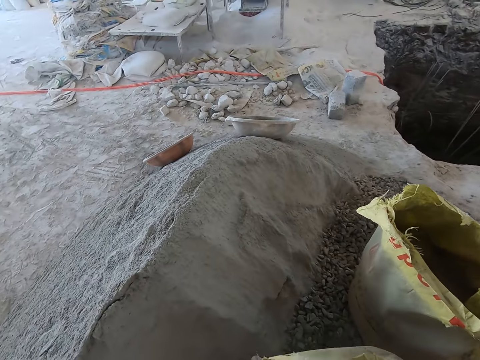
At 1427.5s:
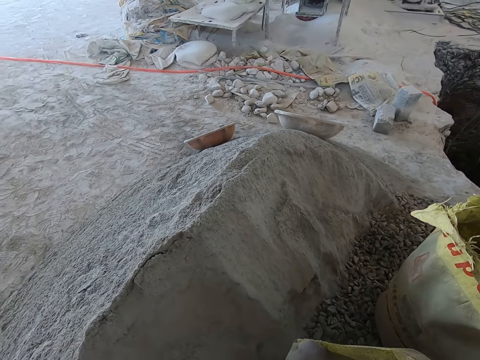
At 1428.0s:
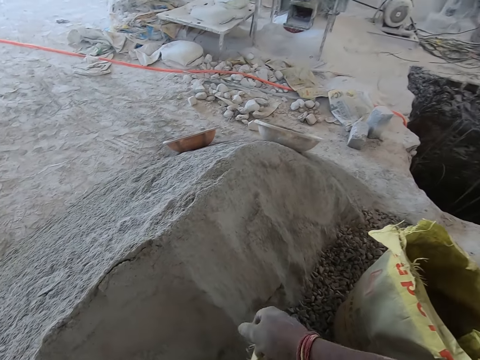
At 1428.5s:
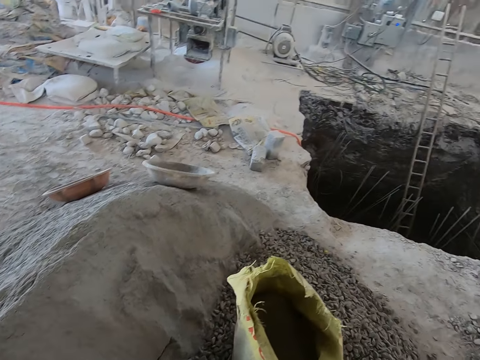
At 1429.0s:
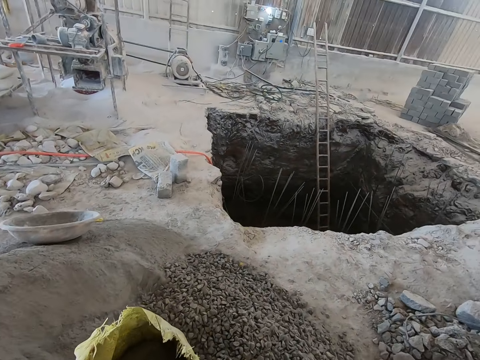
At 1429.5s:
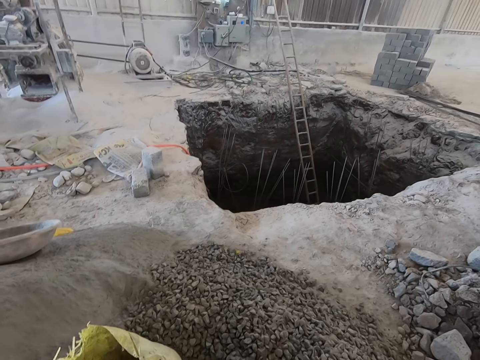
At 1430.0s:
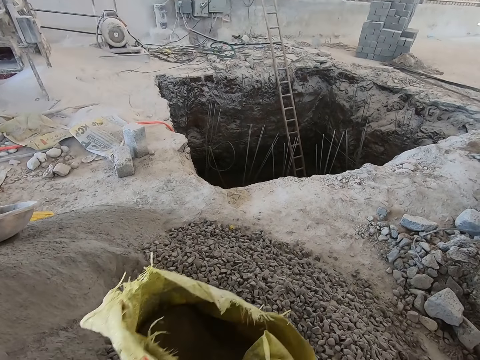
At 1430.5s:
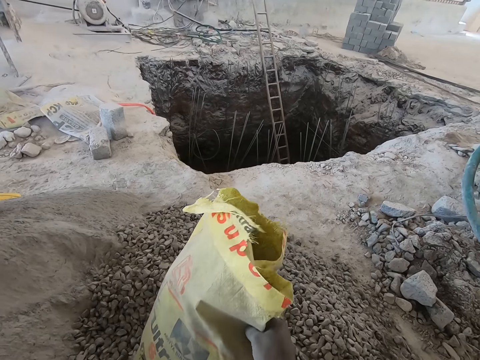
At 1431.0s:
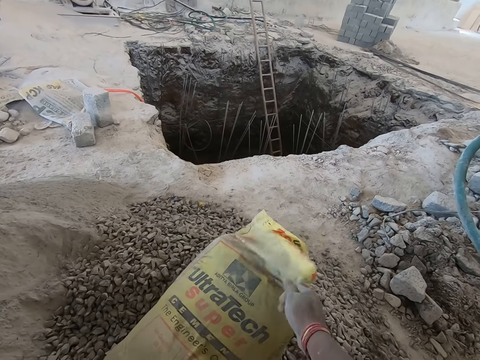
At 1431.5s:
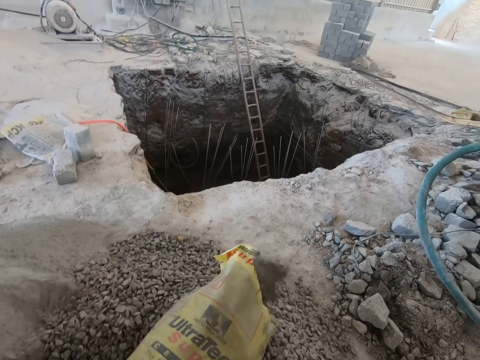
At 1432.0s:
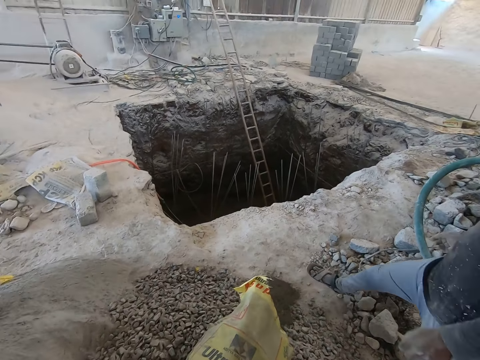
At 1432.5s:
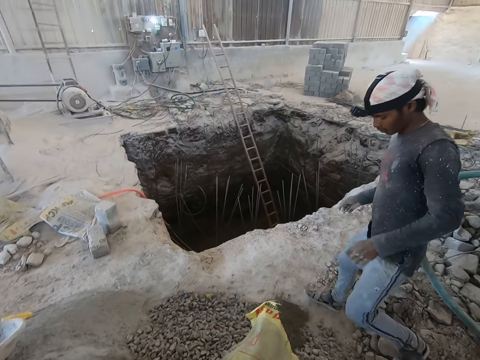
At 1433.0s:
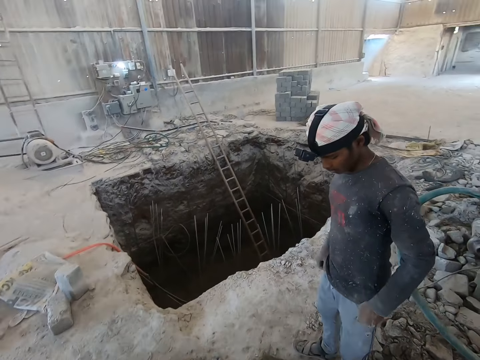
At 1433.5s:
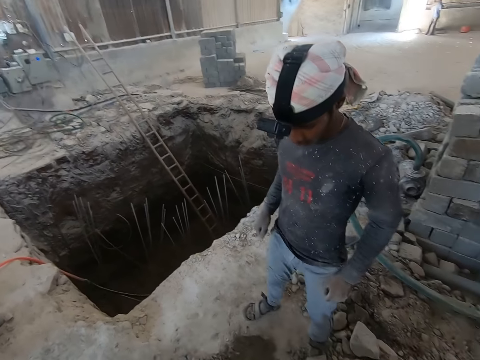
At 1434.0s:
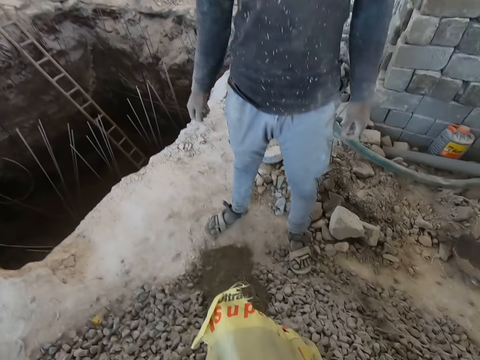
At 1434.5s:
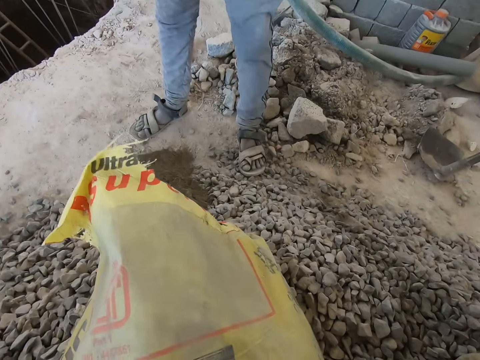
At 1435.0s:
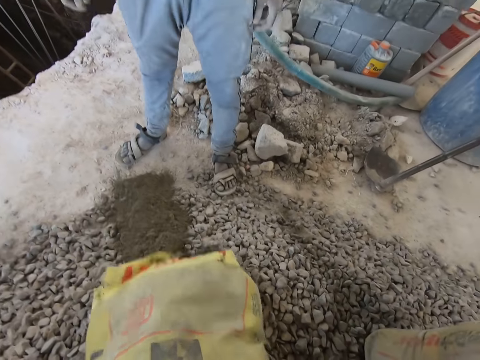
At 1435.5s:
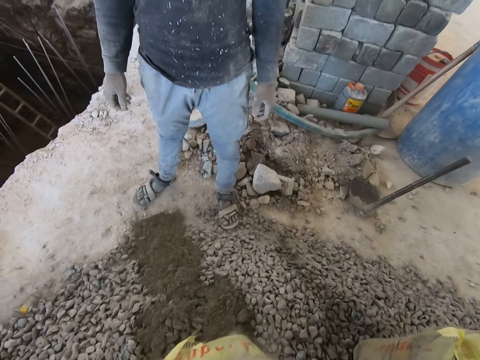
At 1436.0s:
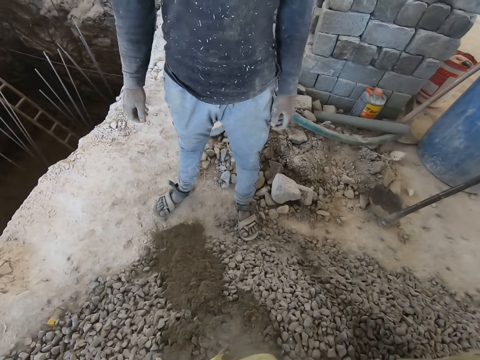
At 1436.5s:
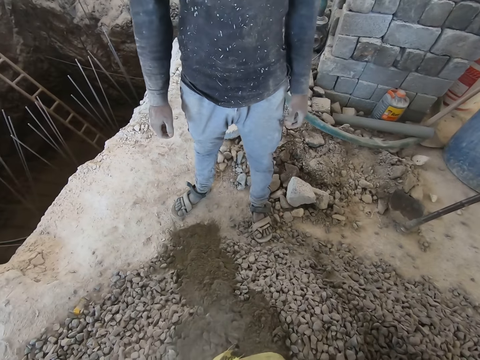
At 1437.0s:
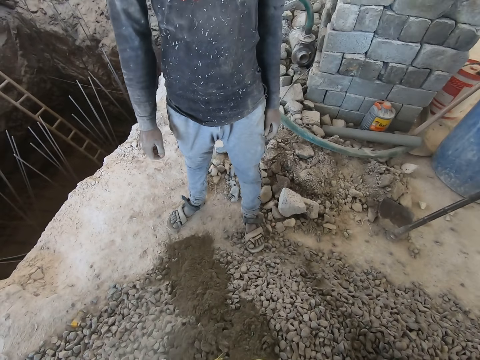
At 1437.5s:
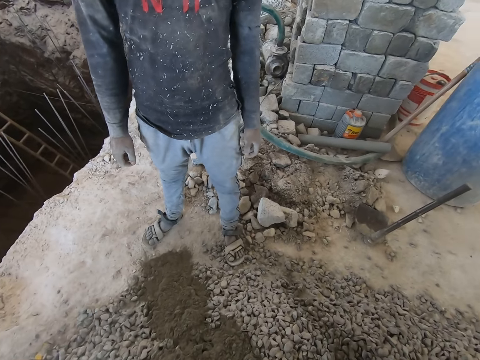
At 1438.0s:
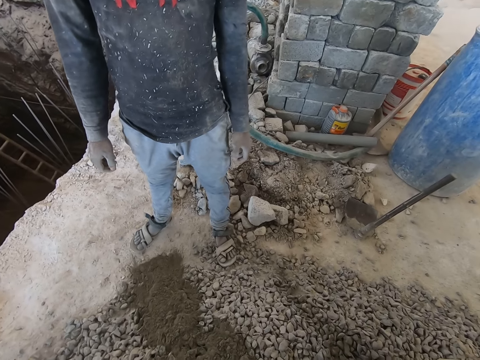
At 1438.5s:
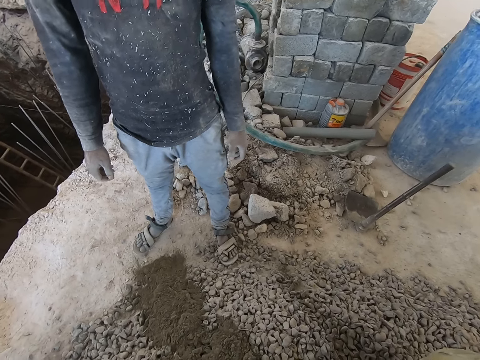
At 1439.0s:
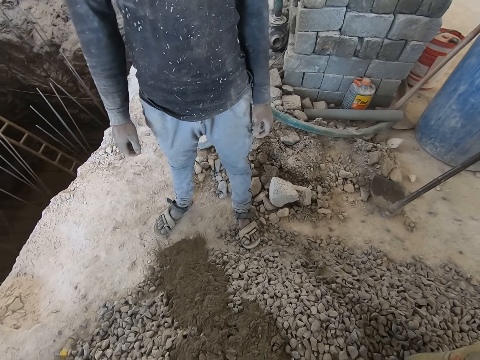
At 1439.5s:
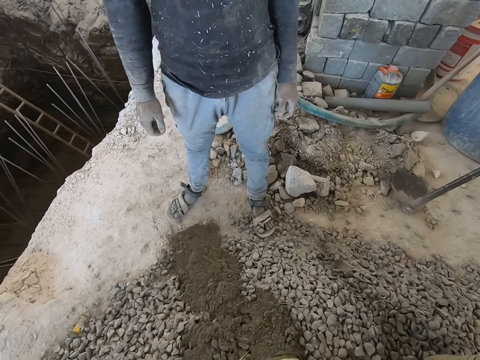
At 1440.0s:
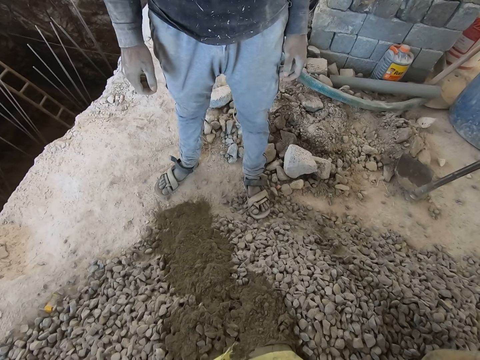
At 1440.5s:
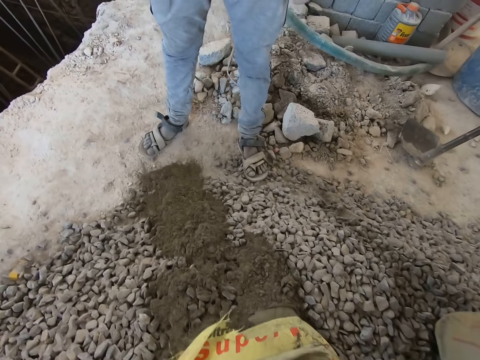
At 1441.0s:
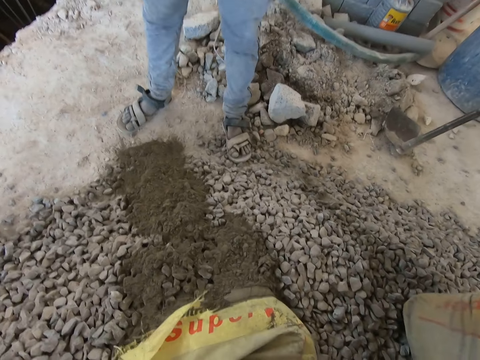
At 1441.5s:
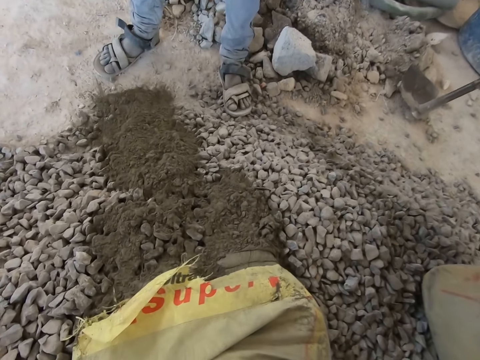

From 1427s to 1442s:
The camera wearer pushes a bag of cement to the ground with his right hand. He pours the cement from the bag to some gravel on the ground with his hands.

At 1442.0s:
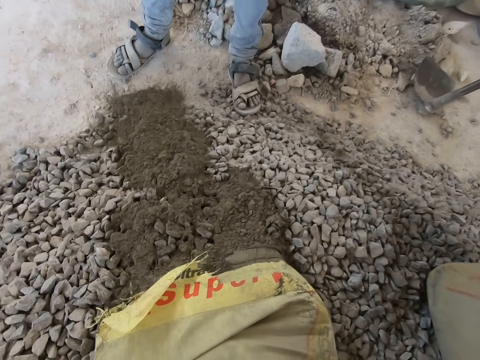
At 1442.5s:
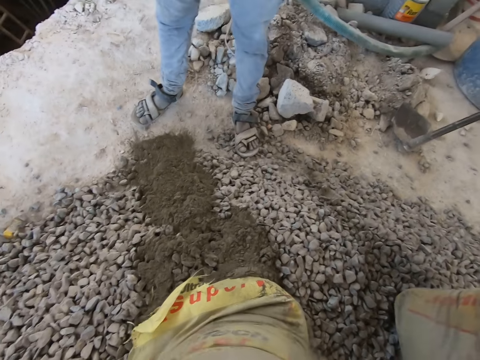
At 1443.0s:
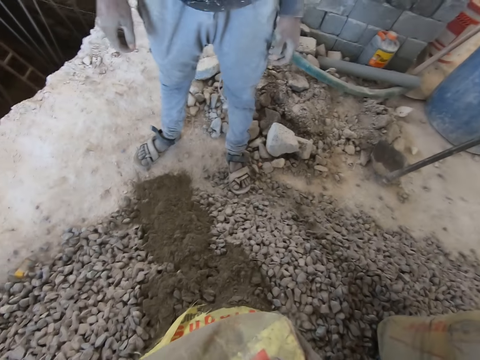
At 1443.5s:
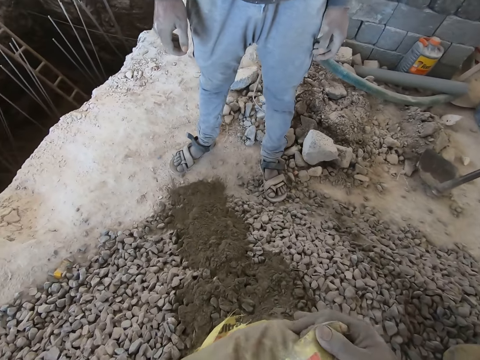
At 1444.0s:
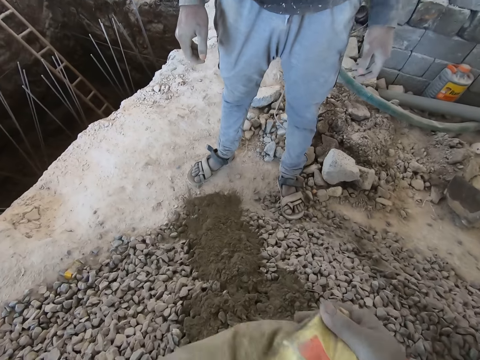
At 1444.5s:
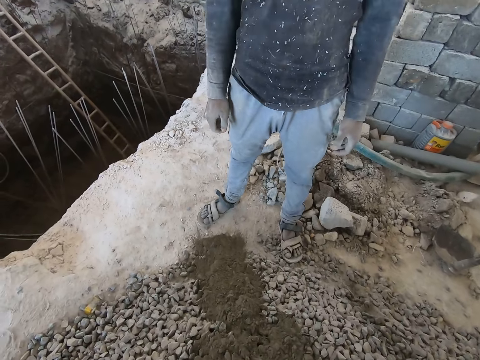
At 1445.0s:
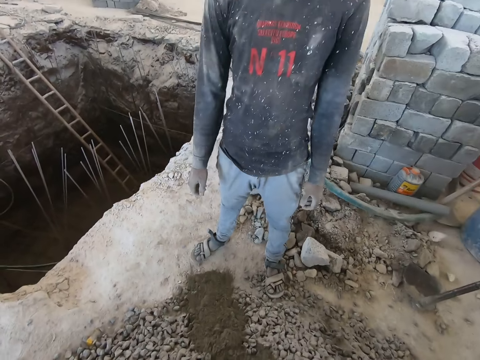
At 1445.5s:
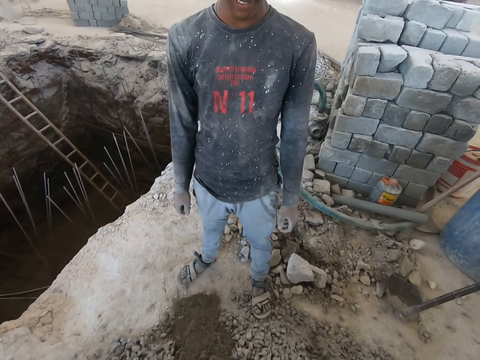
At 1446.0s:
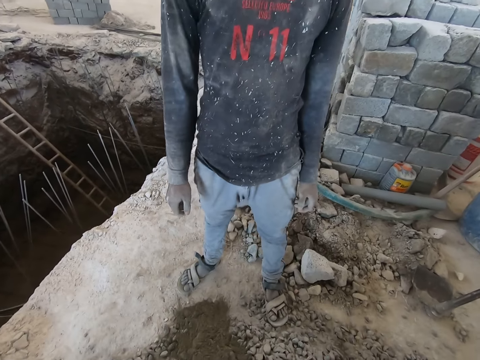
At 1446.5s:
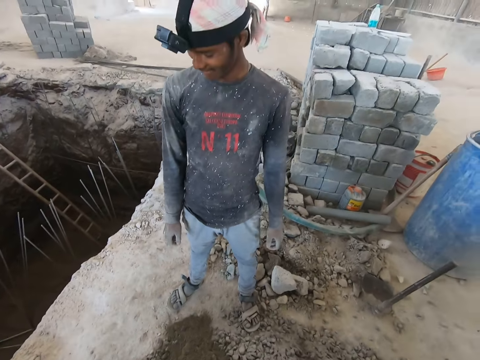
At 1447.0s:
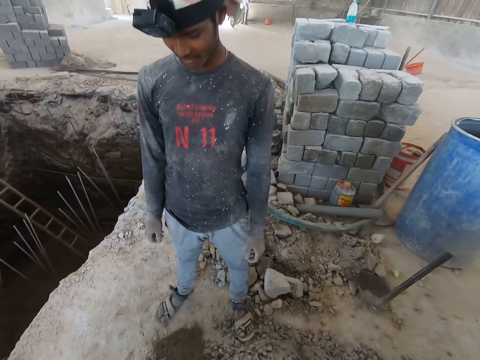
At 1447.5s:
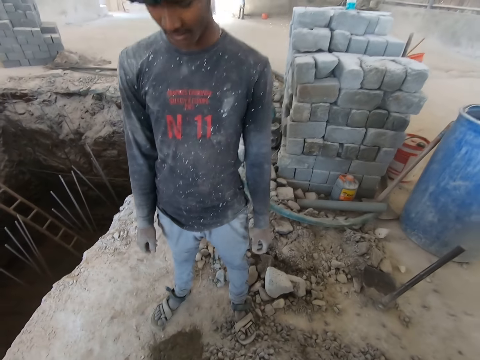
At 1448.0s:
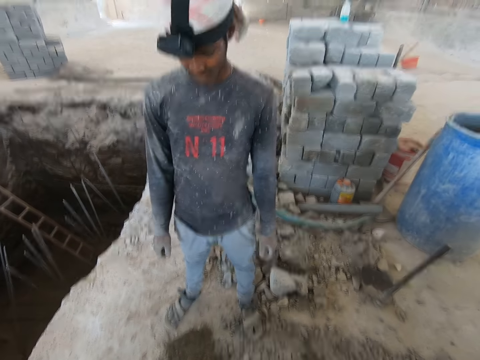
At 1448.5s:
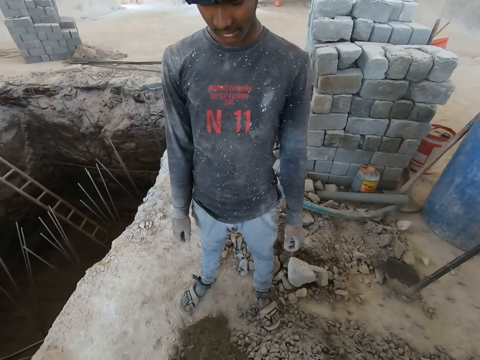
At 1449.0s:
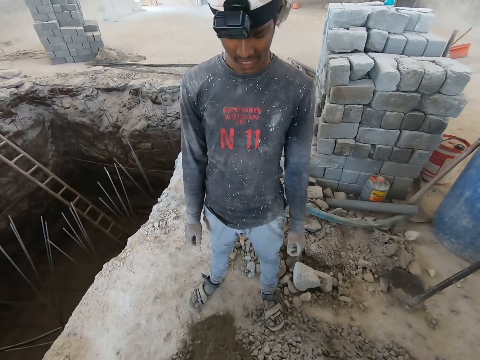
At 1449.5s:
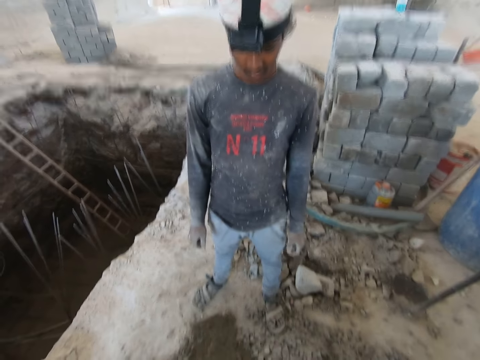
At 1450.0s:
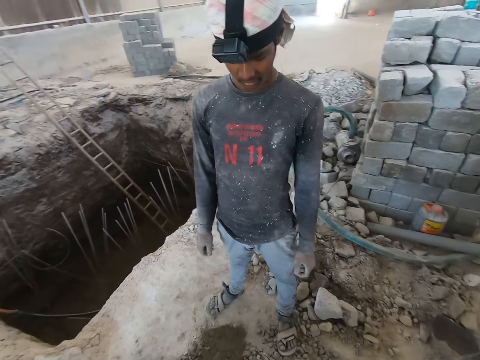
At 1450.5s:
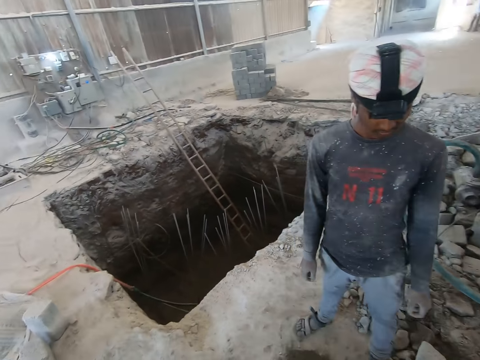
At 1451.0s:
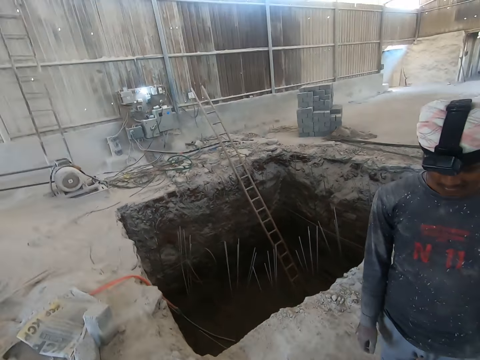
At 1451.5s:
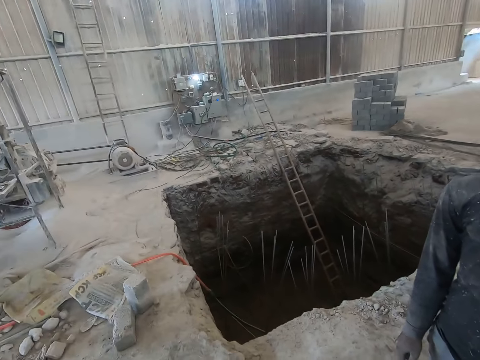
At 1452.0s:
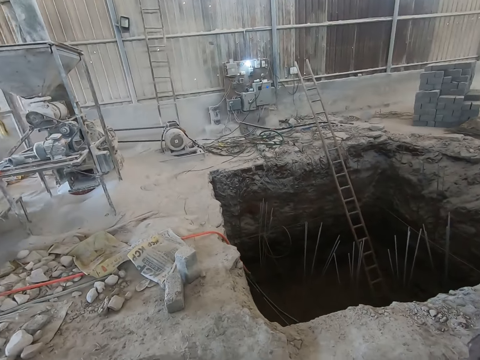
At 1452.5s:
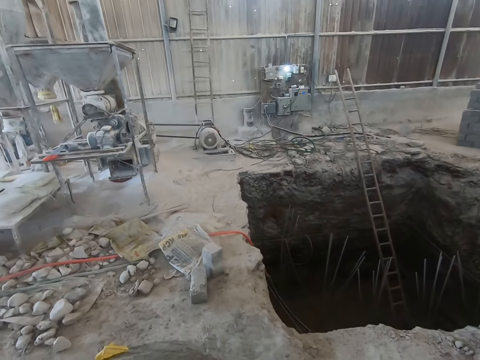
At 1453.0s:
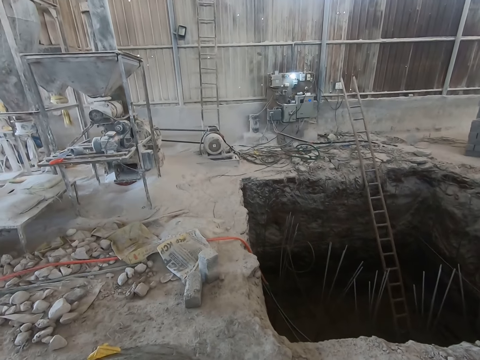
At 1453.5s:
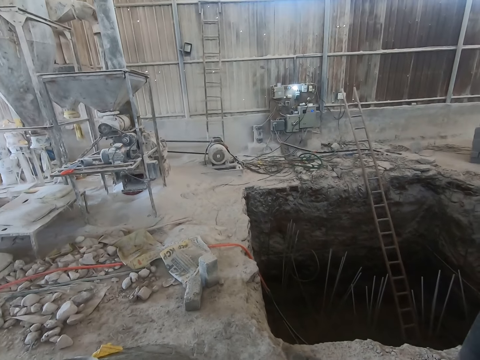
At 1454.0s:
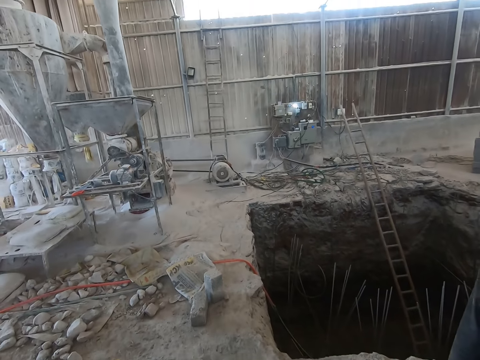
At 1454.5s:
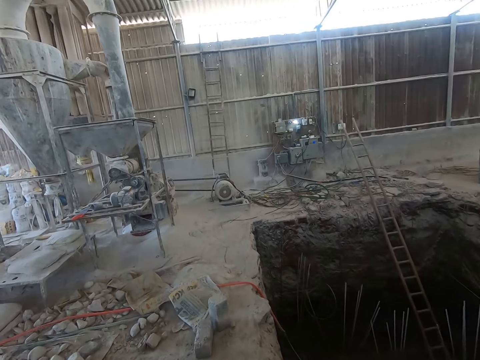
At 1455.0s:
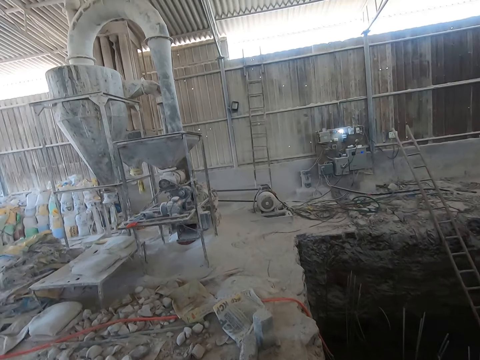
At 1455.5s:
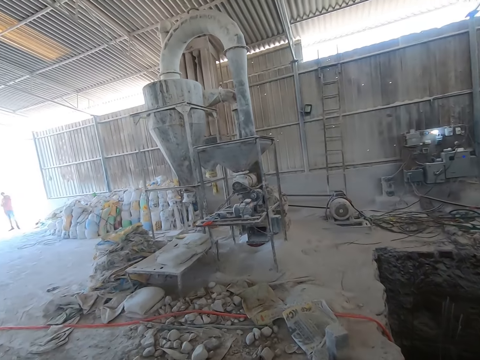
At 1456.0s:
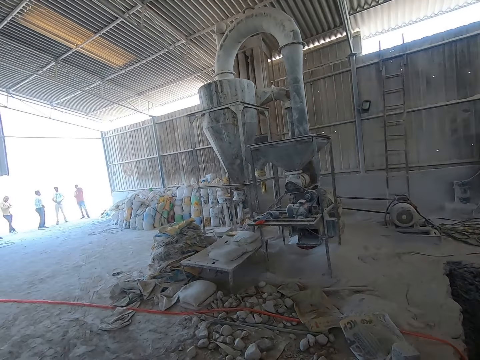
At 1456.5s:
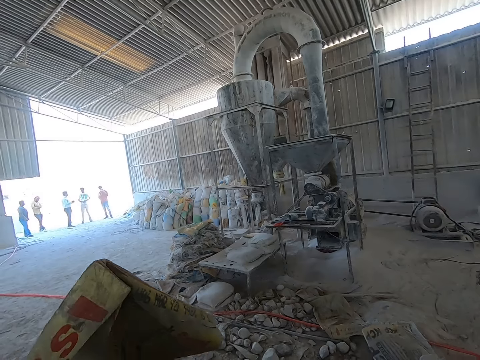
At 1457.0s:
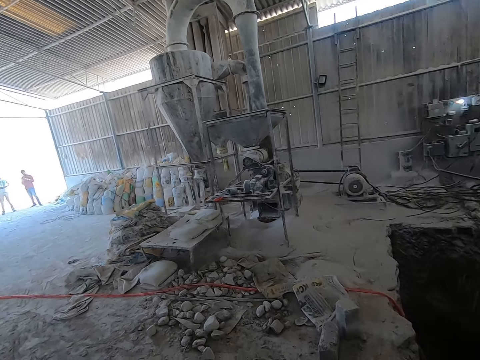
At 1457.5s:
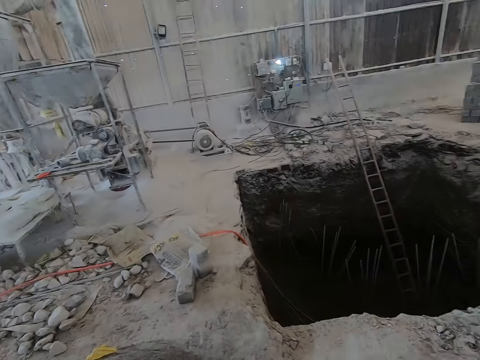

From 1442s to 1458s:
The camera wearer looks around the building site.
